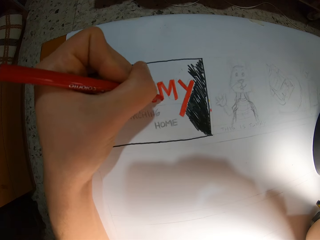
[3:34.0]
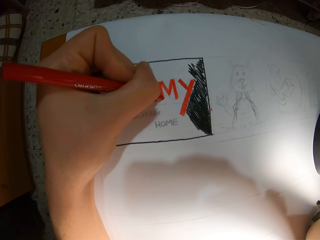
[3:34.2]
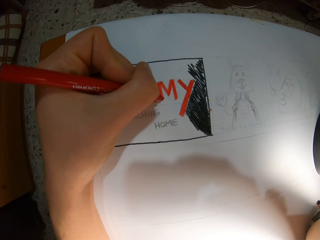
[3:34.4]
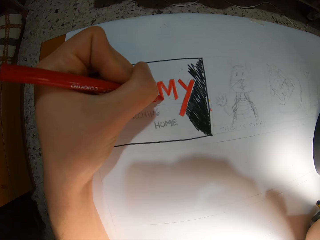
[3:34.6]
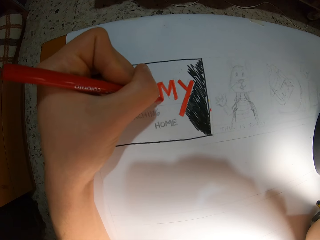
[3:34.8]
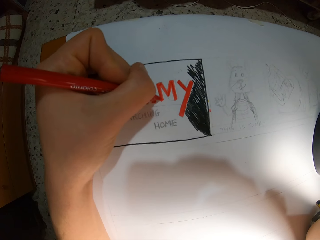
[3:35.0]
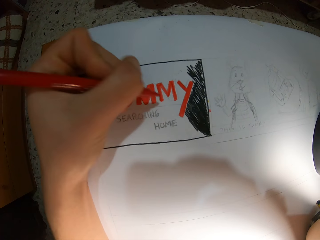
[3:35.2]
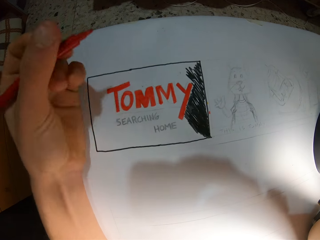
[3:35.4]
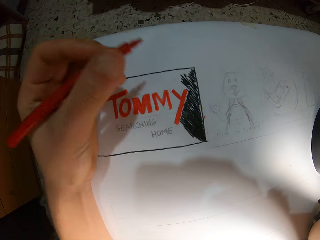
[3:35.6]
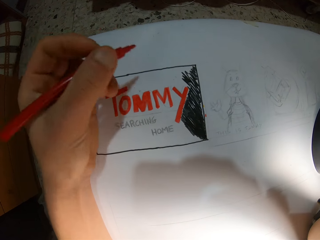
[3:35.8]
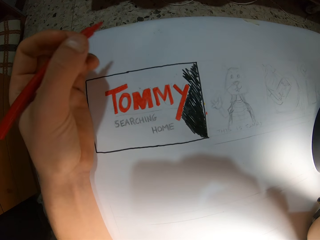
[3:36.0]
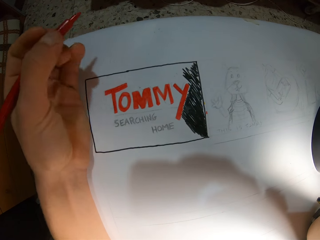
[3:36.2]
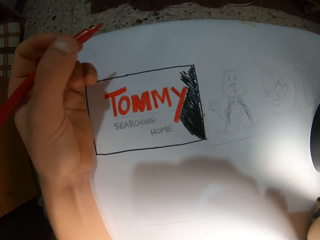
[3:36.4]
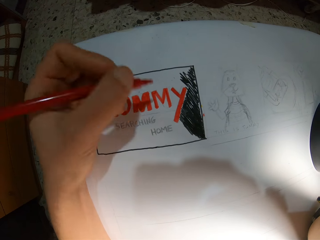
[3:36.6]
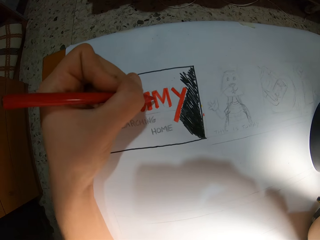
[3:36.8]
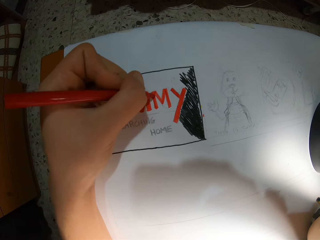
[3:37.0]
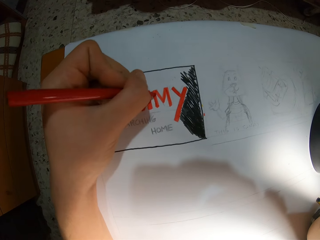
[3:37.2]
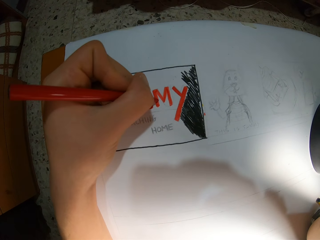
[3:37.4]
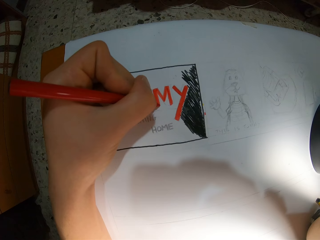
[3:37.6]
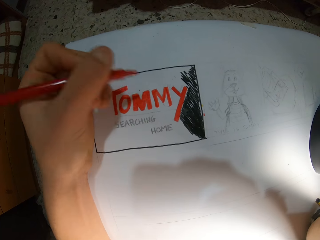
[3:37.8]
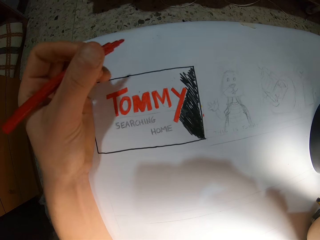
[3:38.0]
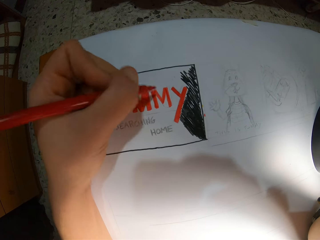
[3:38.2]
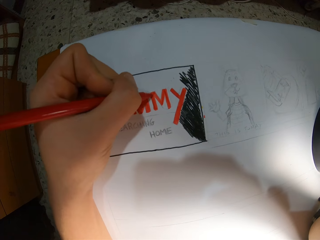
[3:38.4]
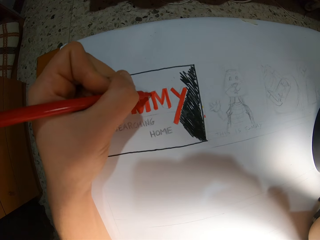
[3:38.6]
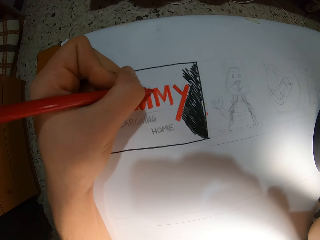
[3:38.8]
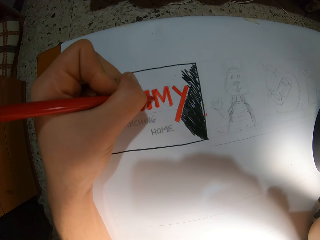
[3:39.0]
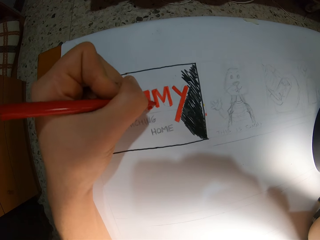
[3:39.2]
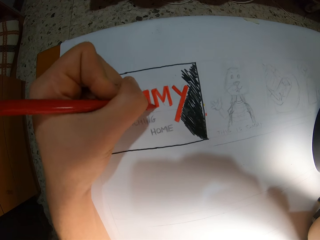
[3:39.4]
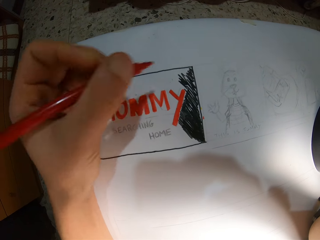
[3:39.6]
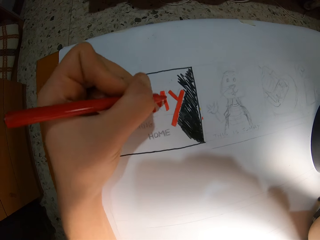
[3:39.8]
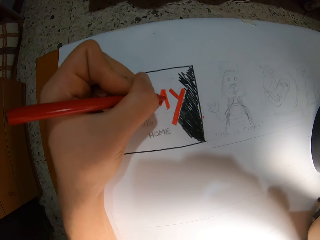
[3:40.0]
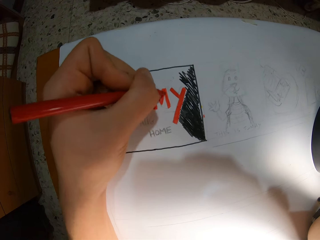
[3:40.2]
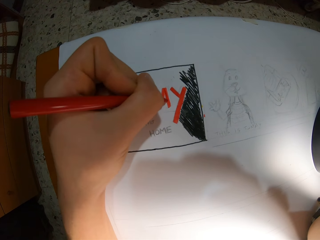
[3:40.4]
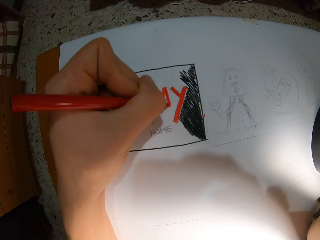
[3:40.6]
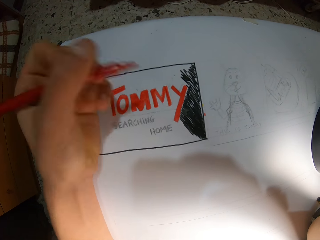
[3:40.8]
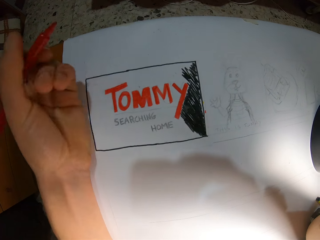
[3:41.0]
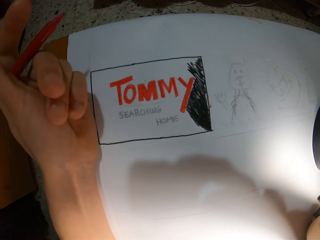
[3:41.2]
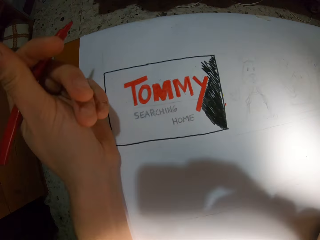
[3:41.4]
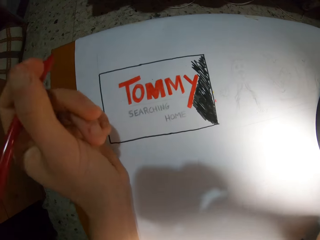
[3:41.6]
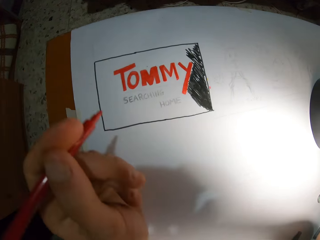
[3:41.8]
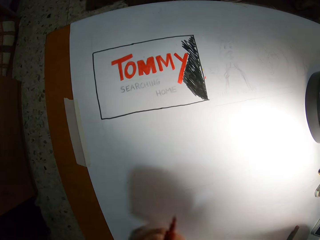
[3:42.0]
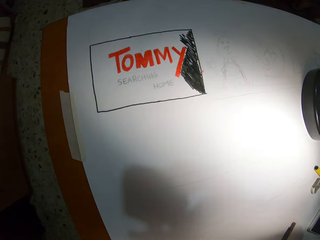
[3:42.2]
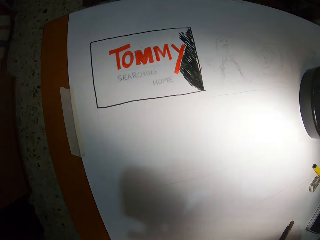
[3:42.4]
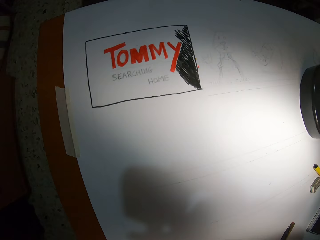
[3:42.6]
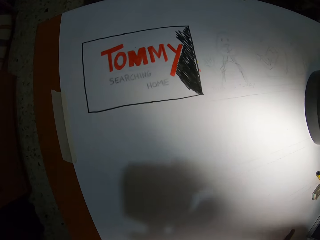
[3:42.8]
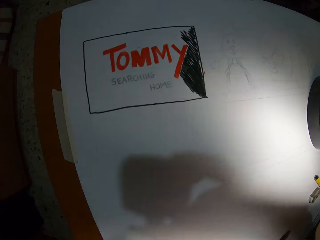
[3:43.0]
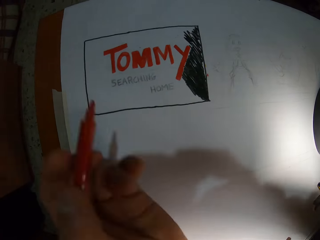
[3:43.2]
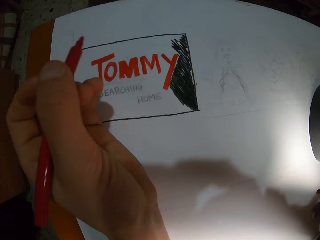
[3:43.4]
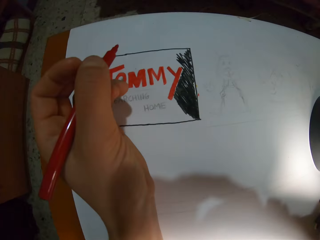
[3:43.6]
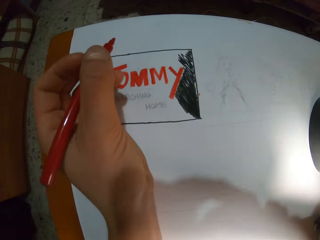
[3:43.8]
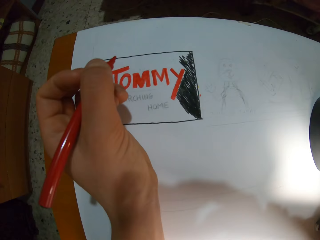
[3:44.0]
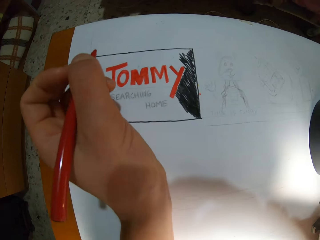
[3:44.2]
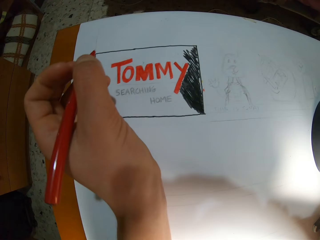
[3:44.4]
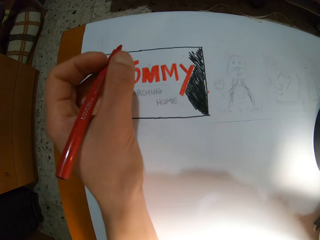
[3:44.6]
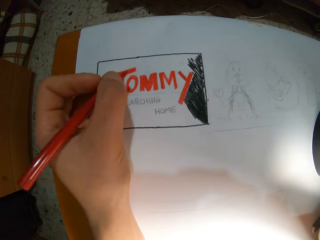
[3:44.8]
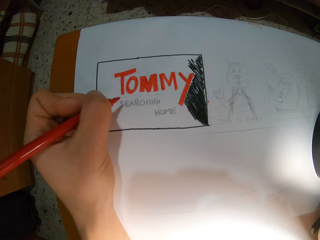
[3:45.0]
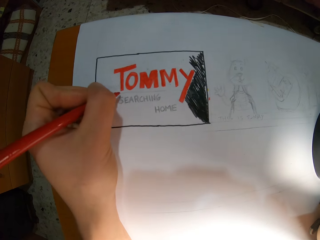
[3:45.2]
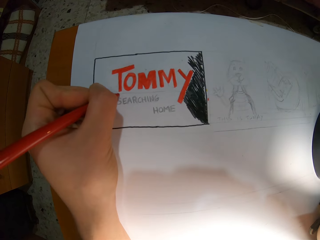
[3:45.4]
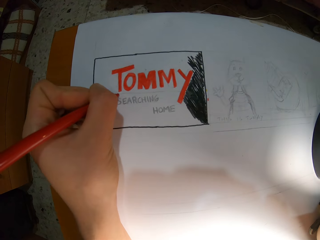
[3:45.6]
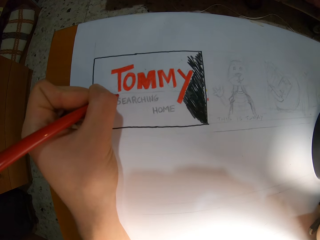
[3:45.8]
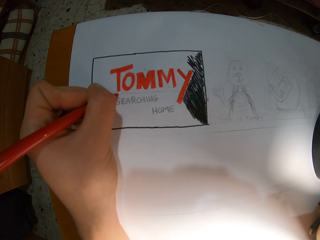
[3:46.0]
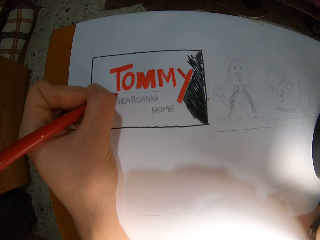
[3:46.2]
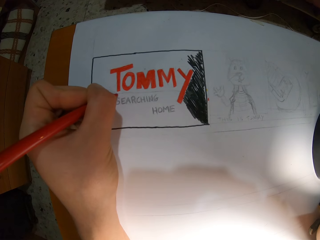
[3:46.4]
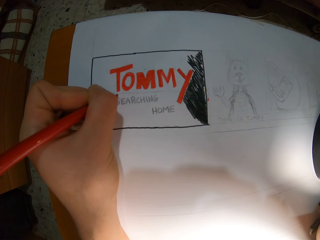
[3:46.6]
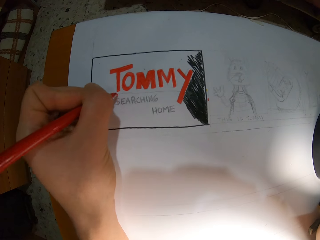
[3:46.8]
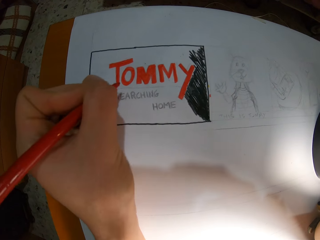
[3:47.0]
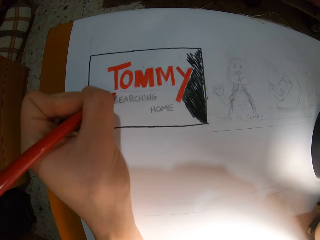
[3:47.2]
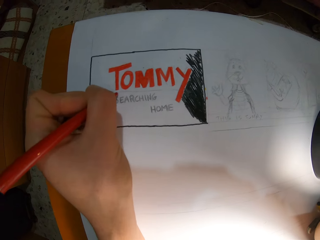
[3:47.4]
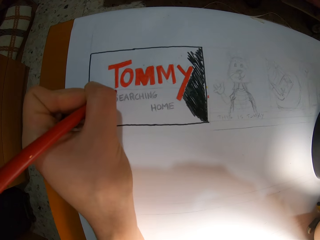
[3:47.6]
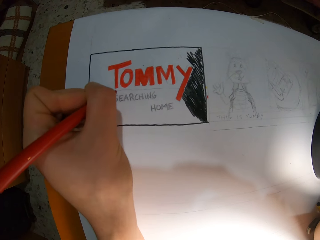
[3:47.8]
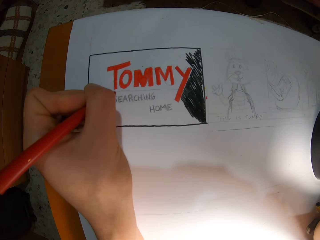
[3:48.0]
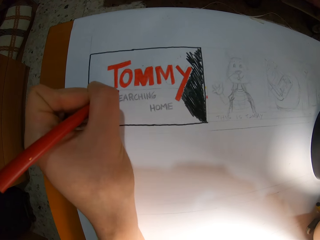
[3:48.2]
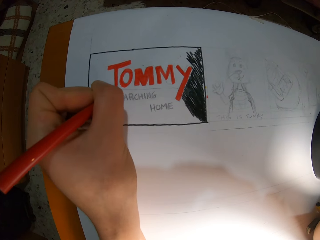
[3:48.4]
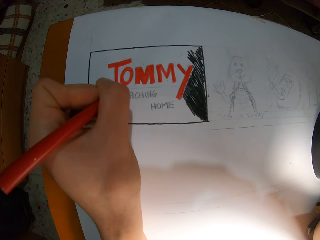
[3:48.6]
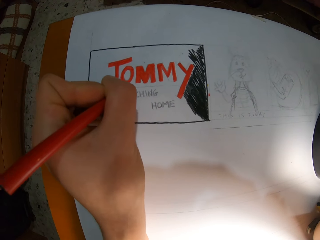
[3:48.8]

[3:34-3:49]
The camera wearer raises the pen from the paper. She draws on the paper with the pen. She takes her left hand off the drawing paper. She raises the pen from the paper. She looks at the drawing. She puts her left hand on the drawing paper. She draws on the drawing paper with the sketch pen in her left hand.

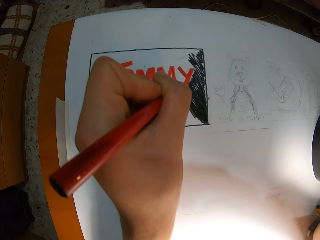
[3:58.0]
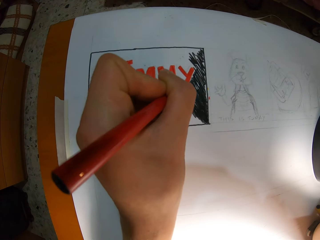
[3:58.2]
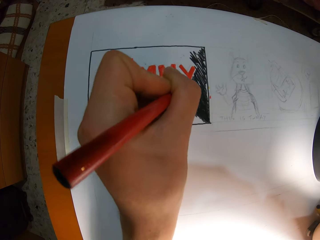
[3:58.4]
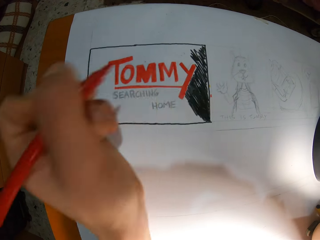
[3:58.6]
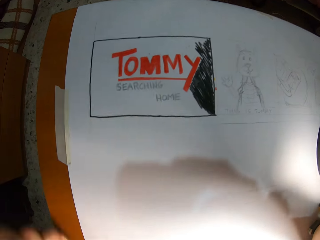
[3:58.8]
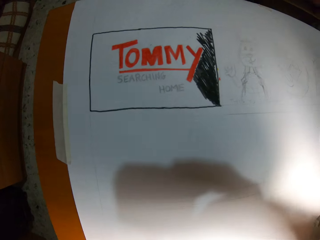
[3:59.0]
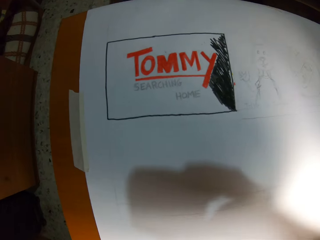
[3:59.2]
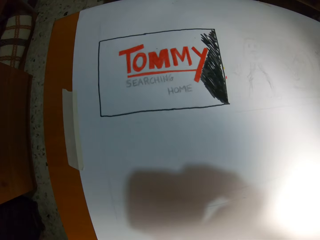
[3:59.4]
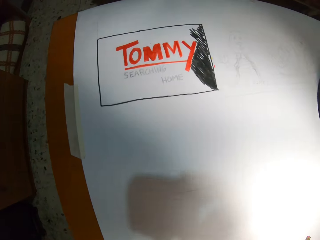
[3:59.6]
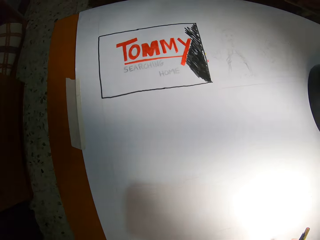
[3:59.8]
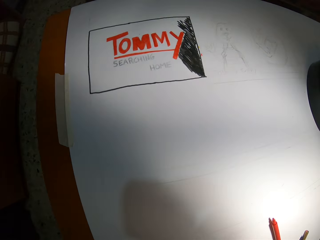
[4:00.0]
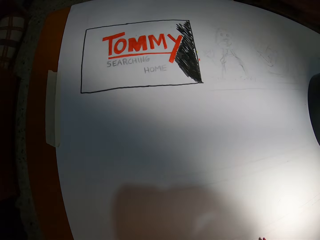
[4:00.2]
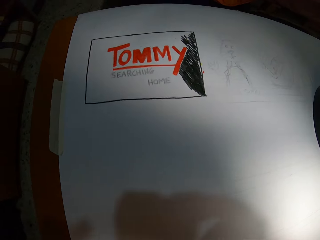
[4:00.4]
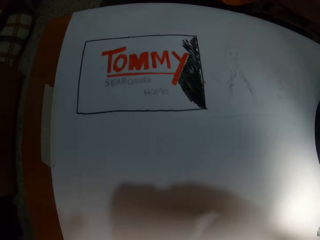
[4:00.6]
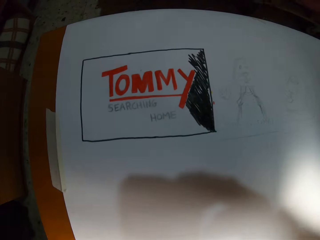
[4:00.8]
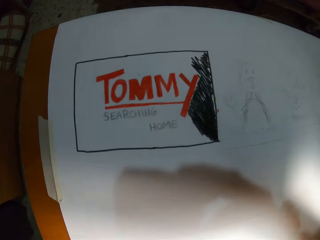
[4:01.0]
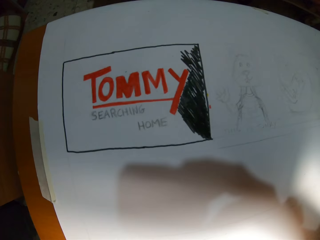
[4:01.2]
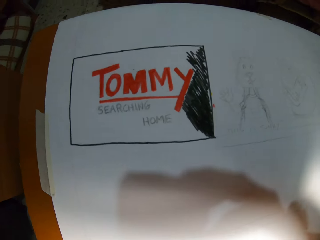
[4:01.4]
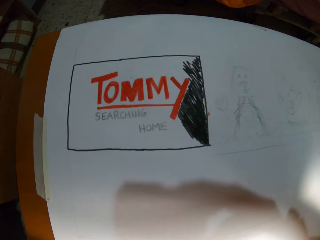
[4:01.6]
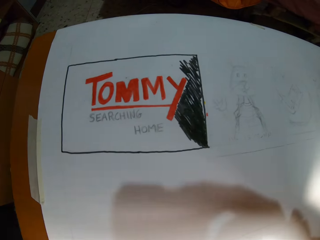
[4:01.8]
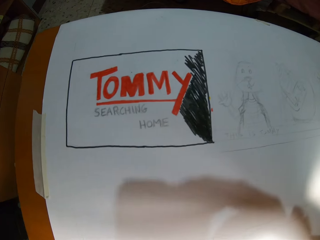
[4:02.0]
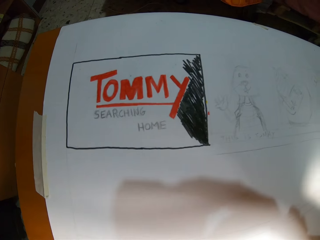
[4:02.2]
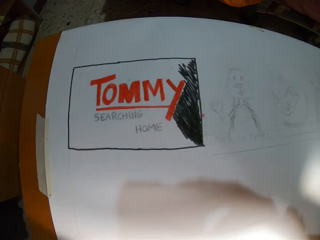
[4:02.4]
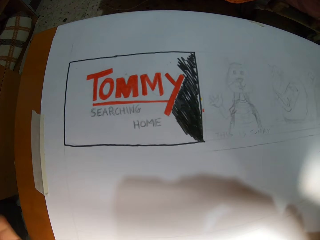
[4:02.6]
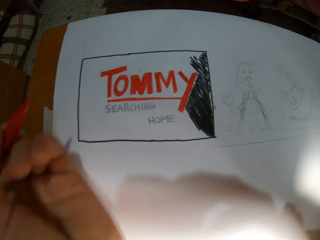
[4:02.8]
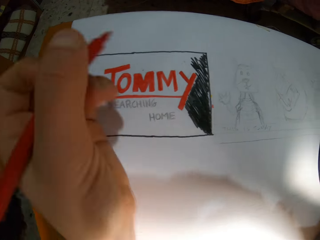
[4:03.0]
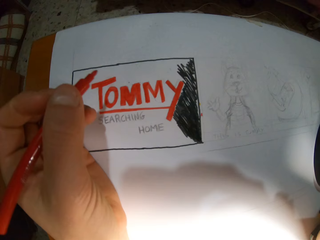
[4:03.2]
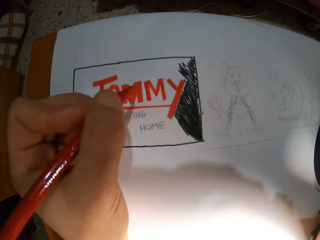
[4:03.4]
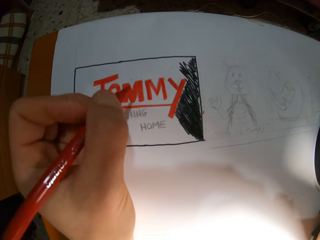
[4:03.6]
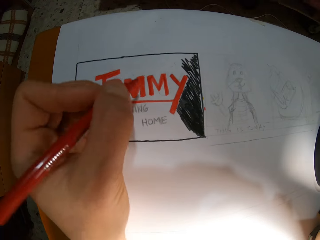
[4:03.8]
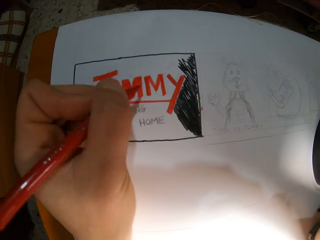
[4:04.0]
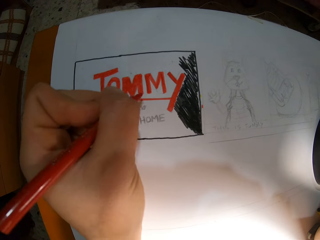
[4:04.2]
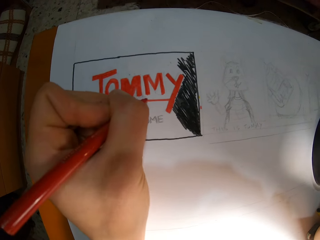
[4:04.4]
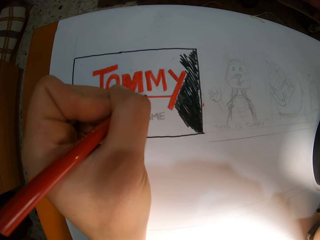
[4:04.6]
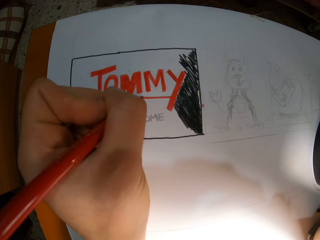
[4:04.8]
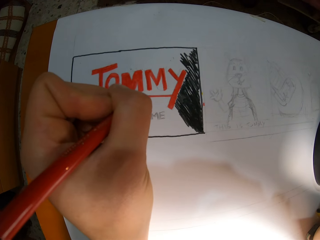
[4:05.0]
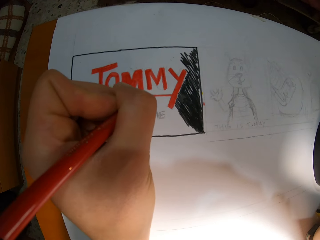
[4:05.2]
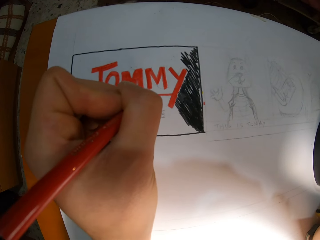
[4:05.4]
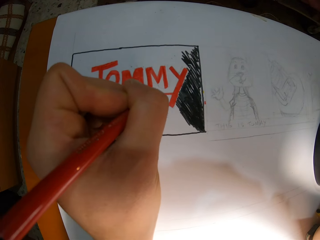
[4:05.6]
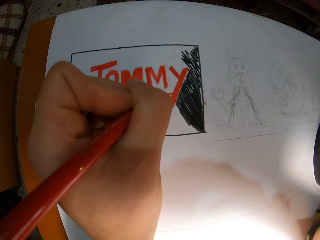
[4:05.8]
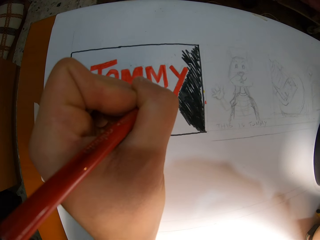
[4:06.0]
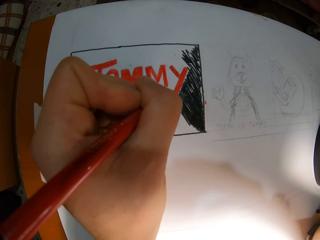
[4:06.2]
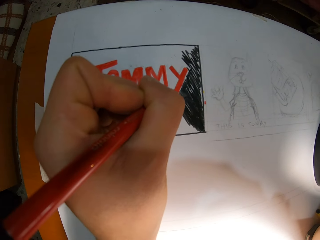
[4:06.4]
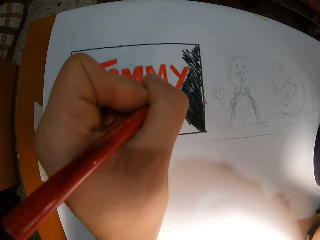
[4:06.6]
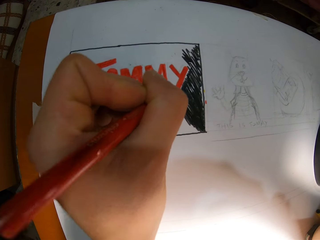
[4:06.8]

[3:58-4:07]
The camera wearer takes her left hand off the drawing paper. She raises the pen from the paper. She drops the sketch pen in her left hand on the table. She looks at the drawing. She draws on the drawing paper with the sketch pen in her left hand.
